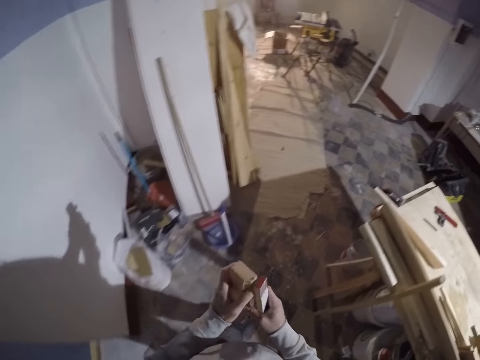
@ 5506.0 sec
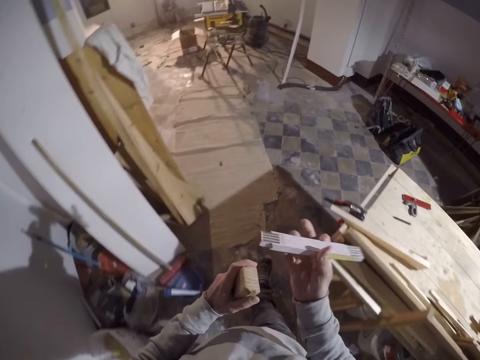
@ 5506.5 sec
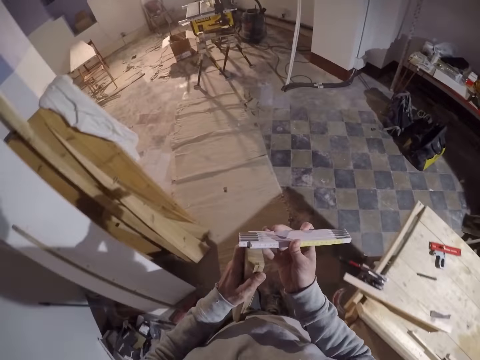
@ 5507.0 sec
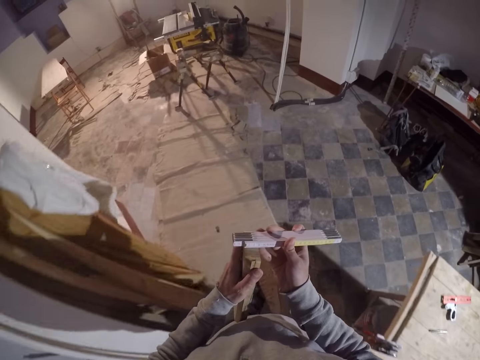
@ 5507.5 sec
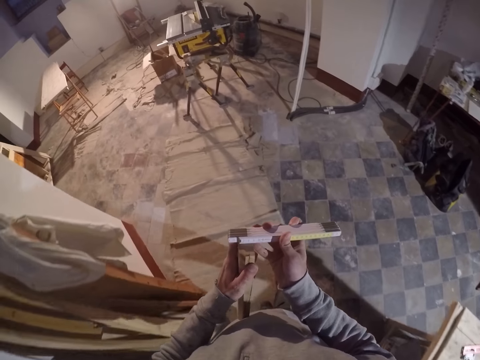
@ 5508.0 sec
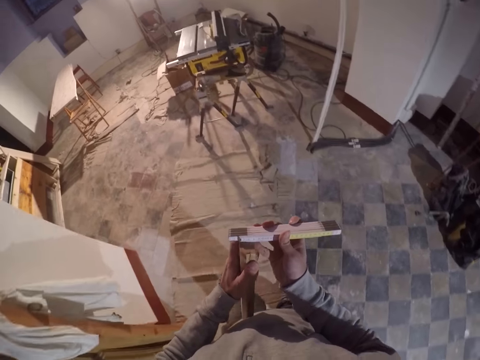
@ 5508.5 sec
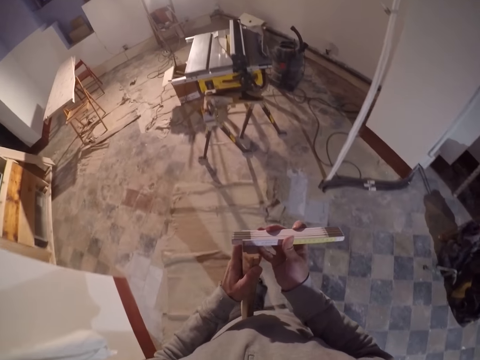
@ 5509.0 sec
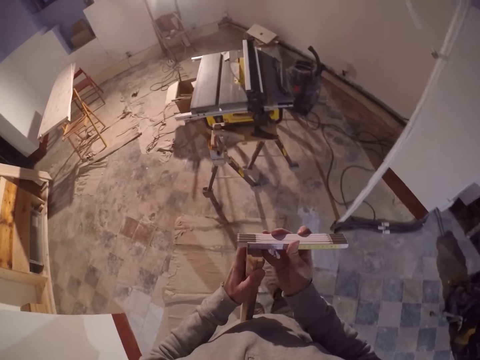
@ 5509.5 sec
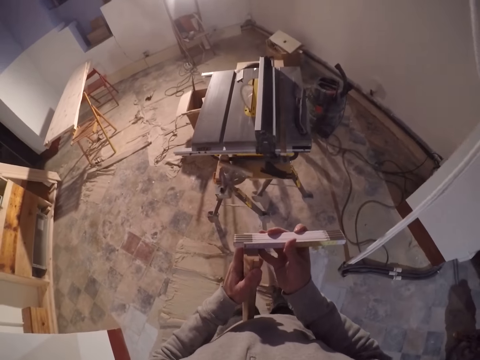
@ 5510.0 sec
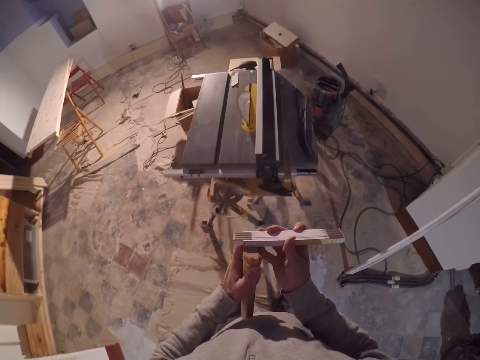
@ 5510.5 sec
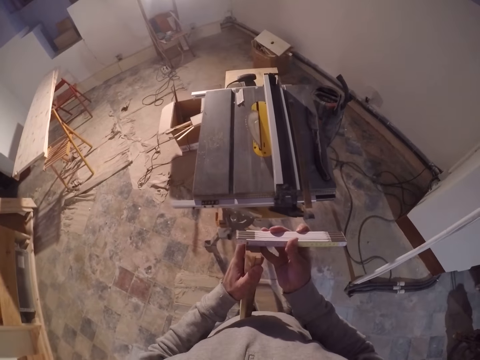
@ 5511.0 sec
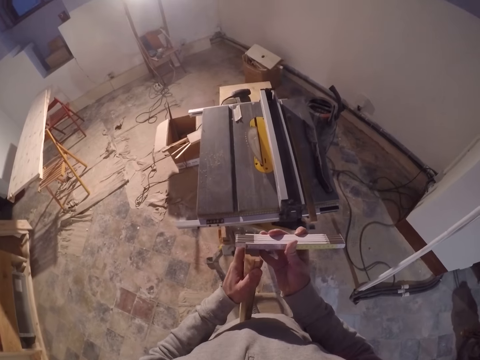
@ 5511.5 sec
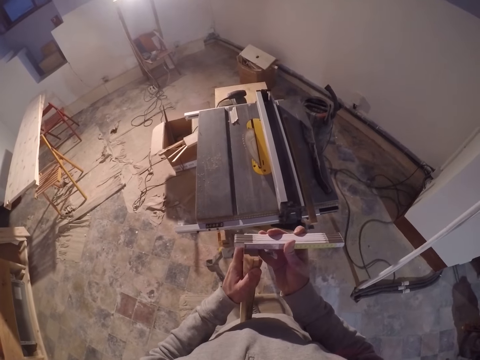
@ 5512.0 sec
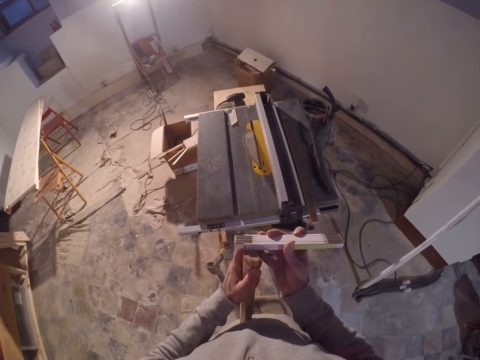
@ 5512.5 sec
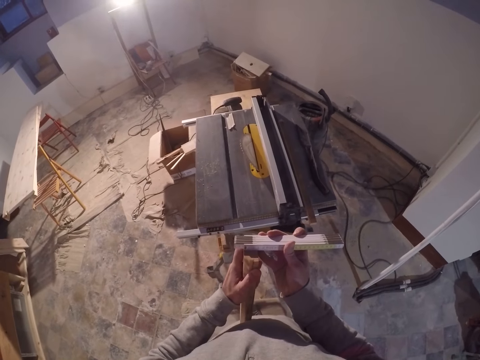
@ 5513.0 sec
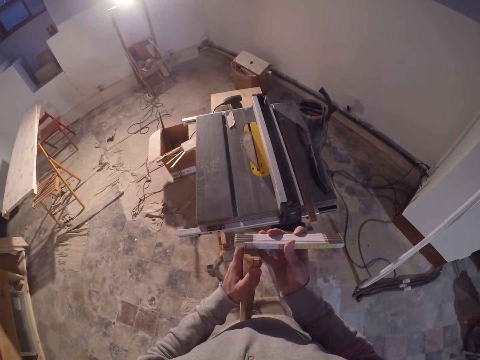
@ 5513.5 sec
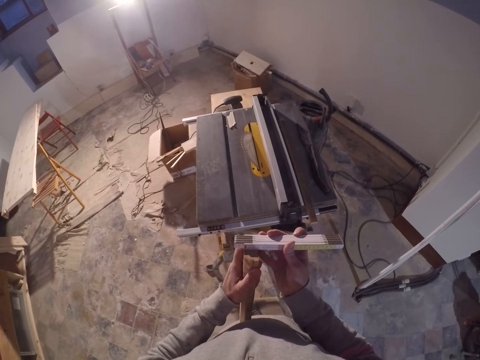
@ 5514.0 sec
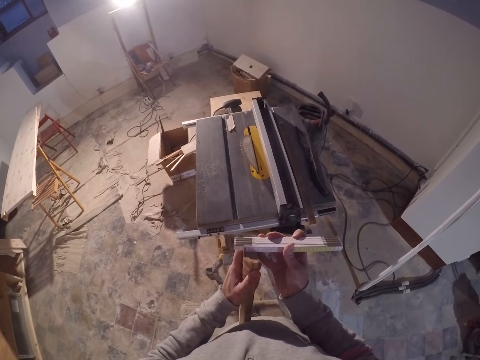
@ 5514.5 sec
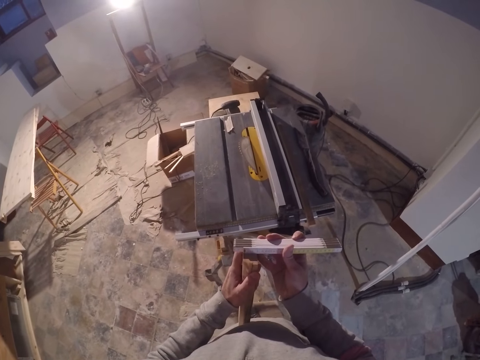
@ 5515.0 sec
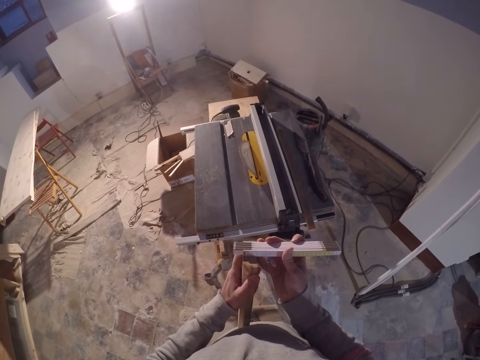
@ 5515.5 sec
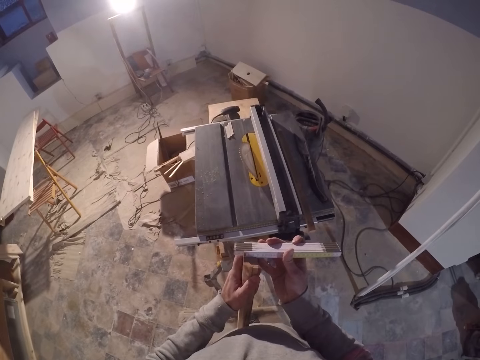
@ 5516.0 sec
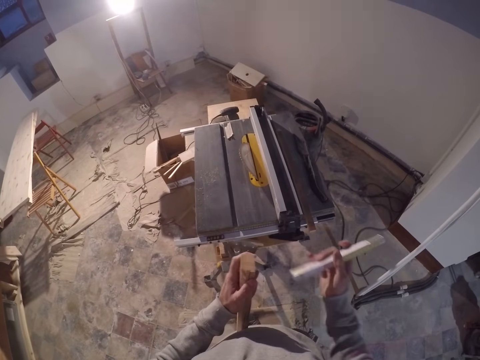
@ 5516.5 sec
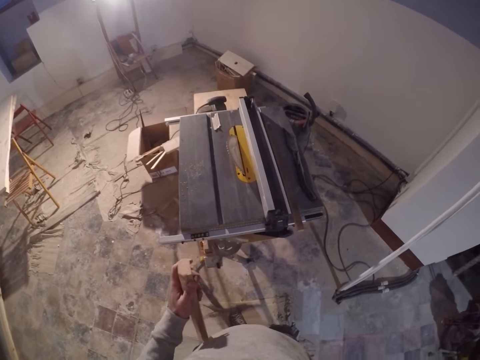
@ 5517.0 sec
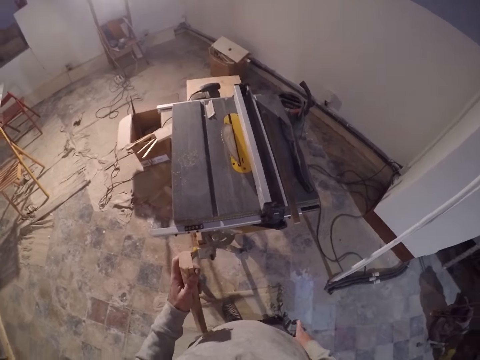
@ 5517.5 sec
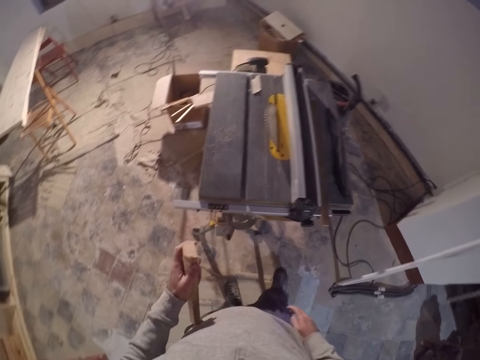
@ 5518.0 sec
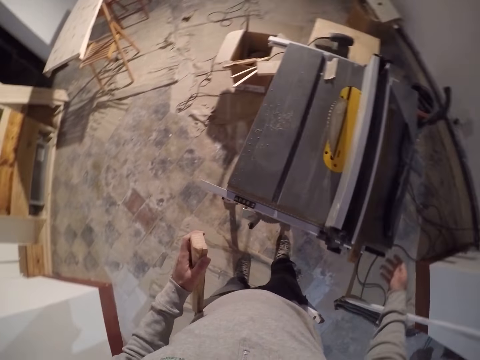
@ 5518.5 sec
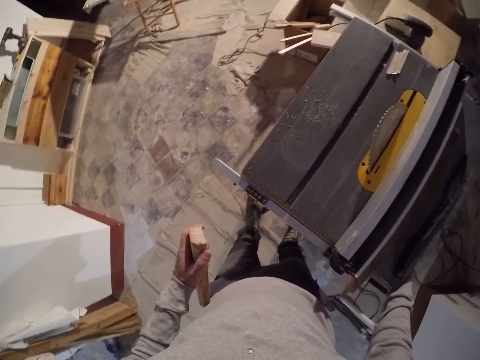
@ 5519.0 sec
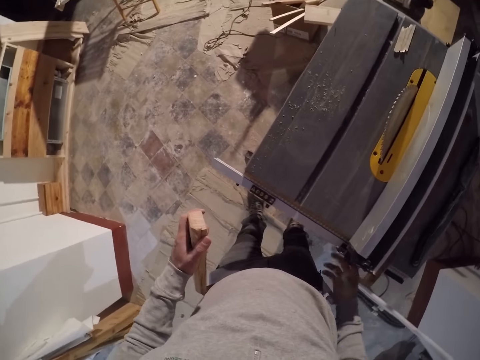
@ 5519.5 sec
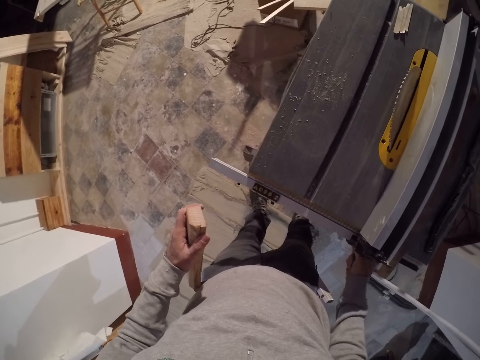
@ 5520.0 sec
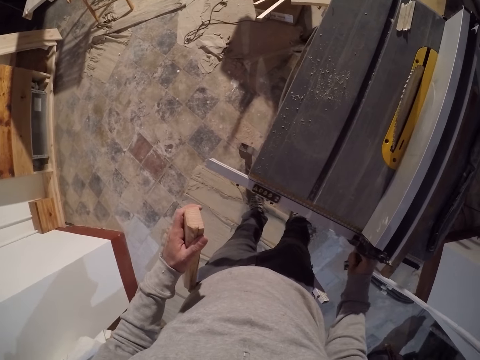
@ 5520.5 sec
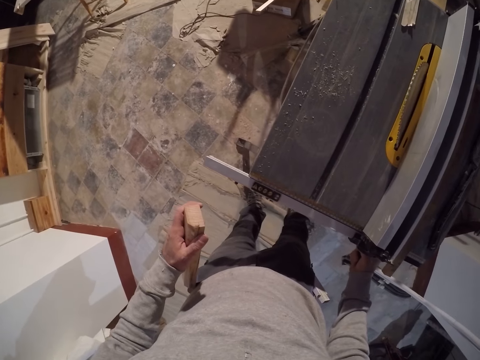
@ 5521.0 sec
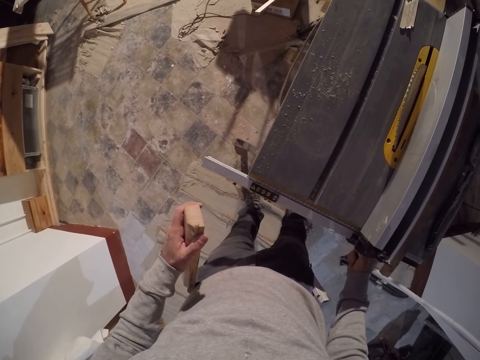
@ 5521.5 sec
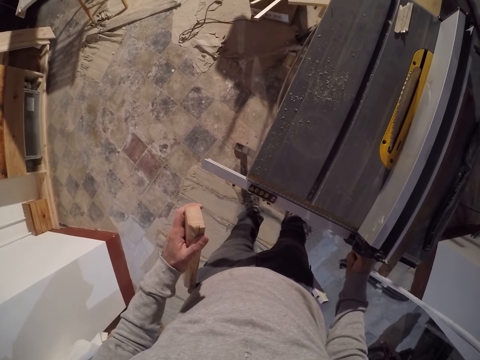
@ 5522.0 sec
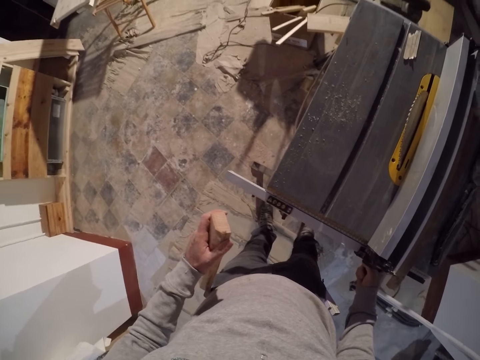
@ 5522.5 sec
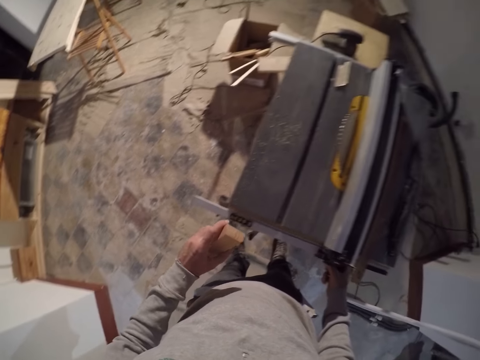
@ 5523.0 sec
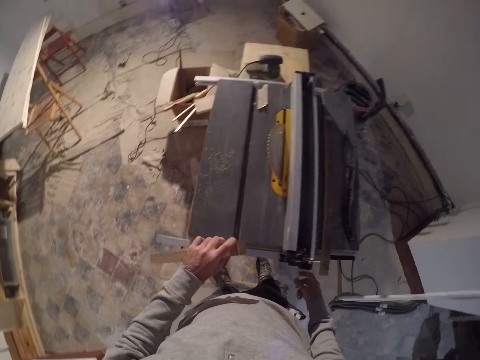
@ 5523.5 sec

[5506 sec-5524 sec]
The camera wearer measures the piece of wood in his left hand with the measuring ruler in his right hand. He puts the measuring ruler in his pocket with his right hand. He presses the switch under the saw board with his left hand. He adjusts the knob of the miter gauge with his right hand.

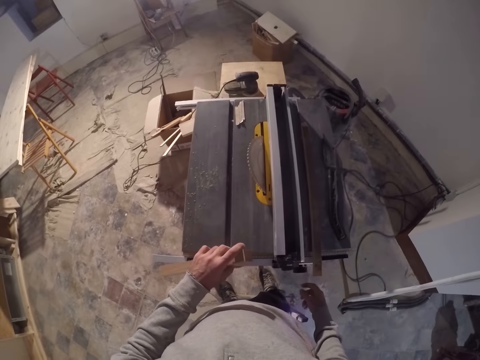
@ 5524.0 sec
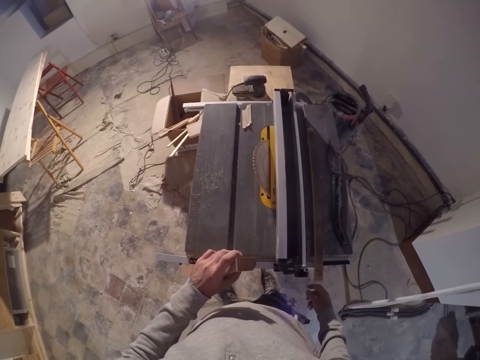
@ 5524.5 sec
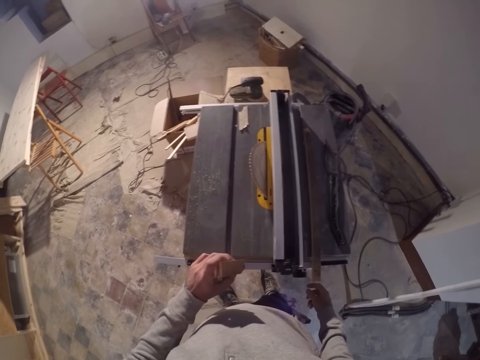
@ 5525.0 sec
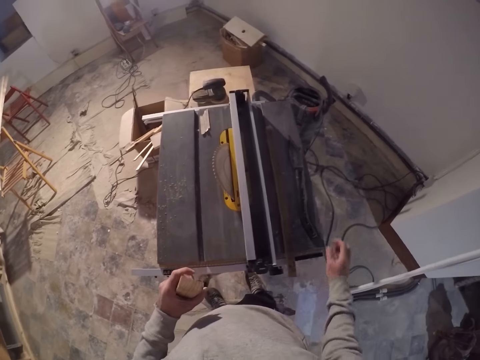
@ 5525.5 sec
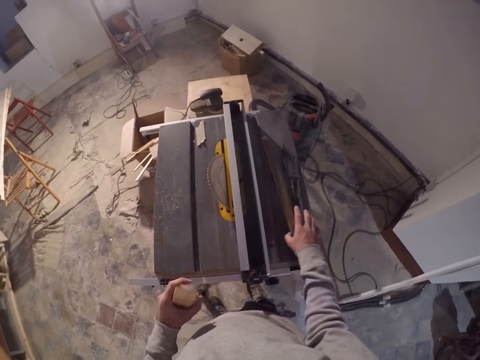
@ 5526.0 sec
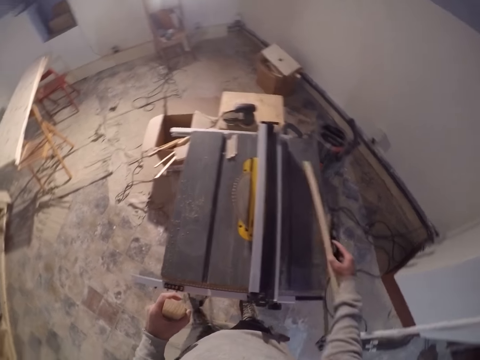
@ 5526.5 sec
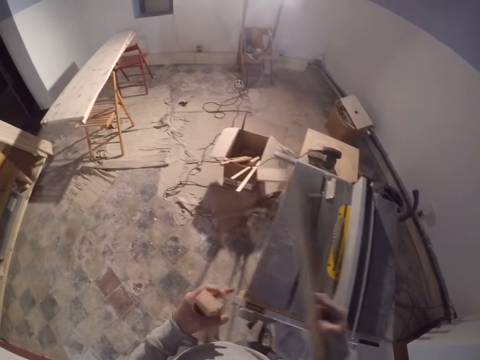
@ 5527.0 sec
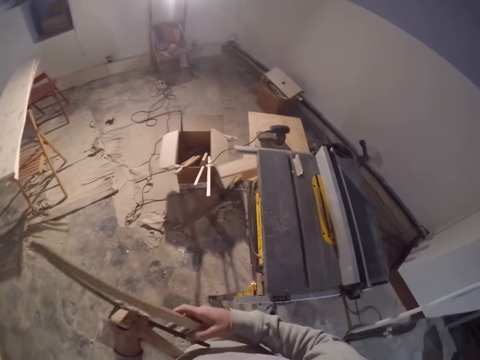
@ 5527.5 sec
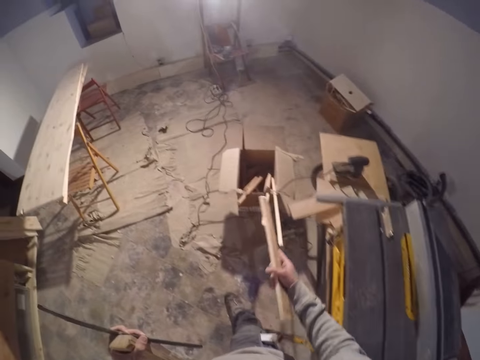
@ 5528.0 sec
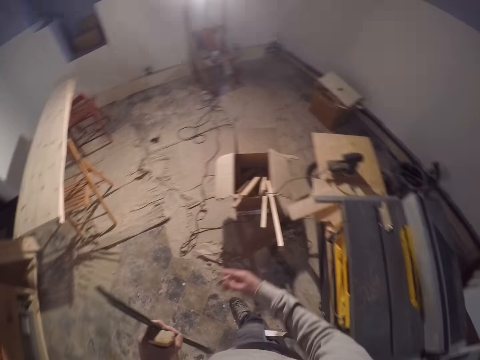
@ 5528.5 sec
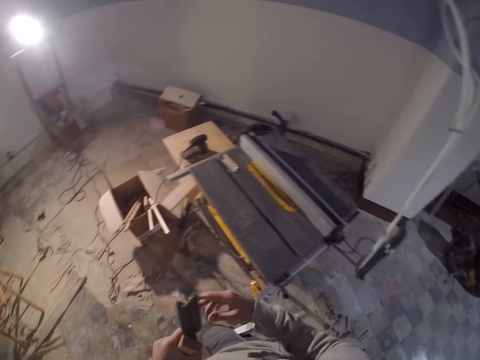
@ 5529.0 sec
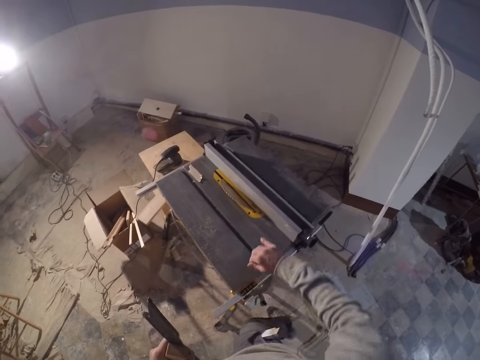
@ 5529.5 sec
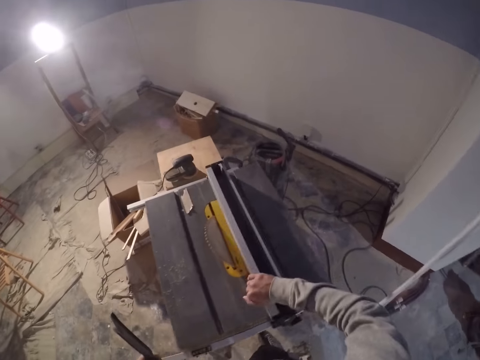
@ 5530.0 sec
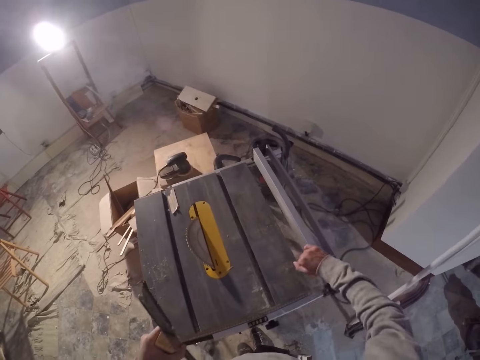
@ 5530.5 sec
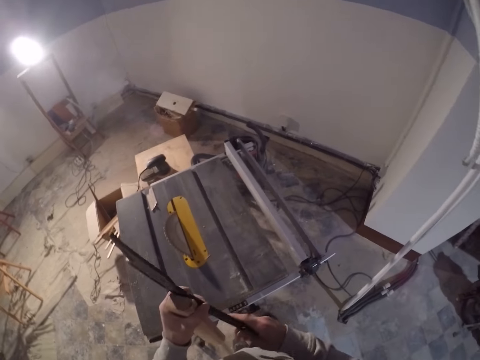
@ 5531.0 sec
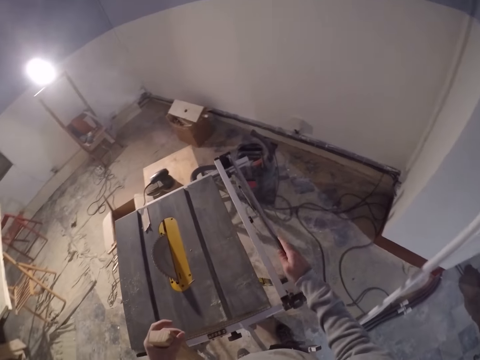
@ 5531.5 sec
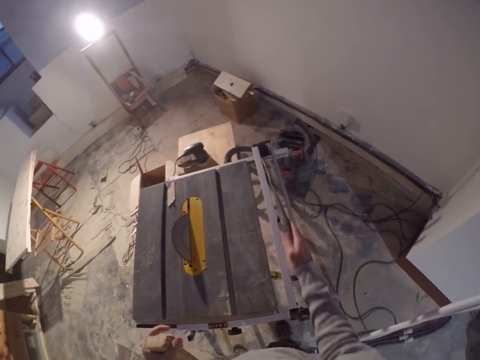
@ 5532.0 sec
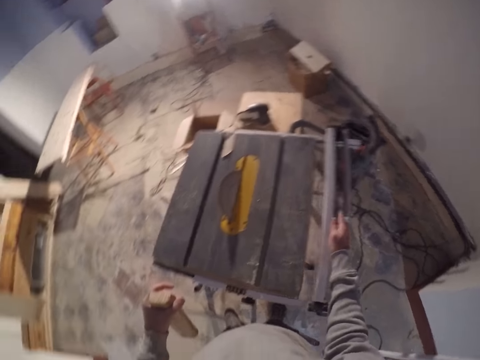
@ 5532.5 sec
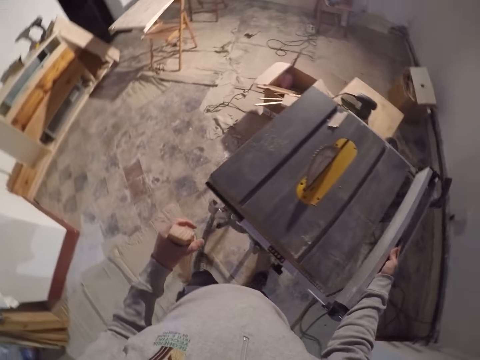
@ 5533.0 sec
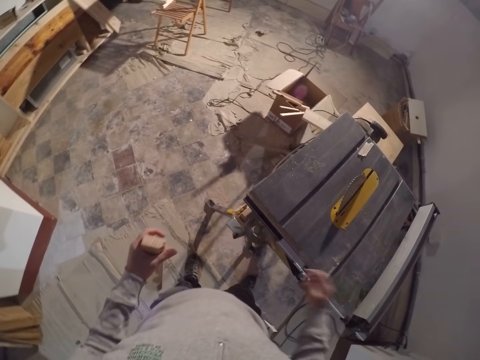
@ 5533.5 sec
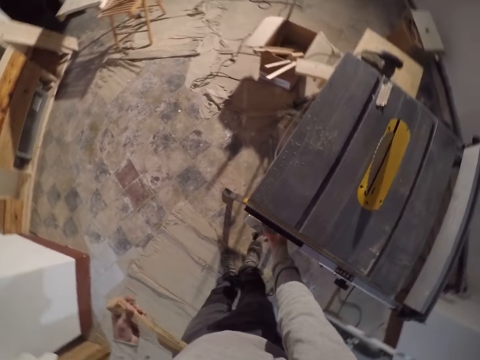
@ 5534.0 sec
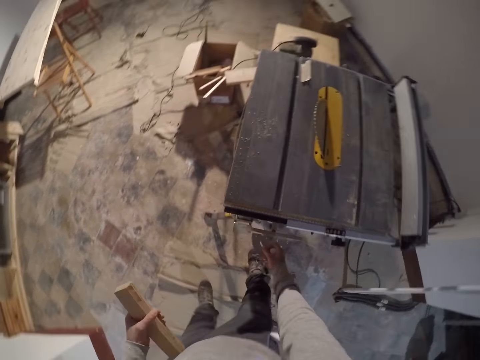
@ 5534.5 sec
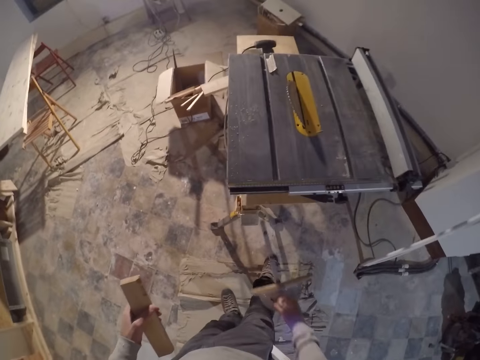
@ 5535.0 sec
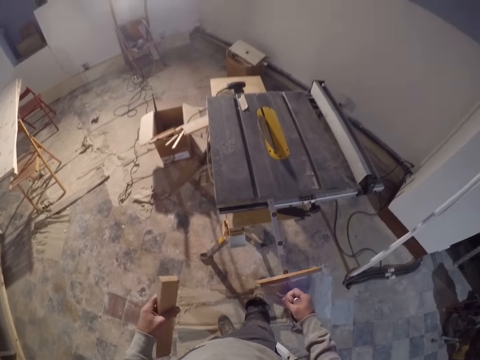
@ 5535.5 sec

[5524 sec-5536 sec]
The camera wearer picks up the stick from the saw board with his right hand. He picks up the piece of wood from the saw board with his right hand. He throws the piece of wood into the carton with his right hand. He moves the miter gauge on the saw board with his right hand. He adjusts the wood cutter machine. He drops the stick in his right hand on the stopper. He picks up the miter gauge from under the saw board with his right hand.
